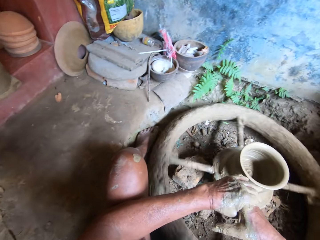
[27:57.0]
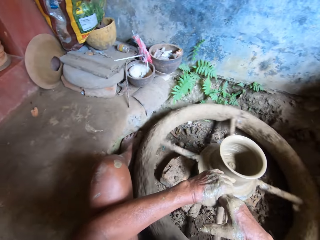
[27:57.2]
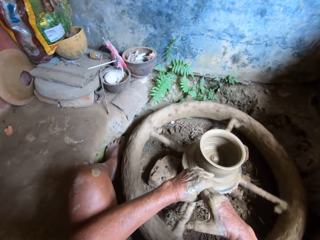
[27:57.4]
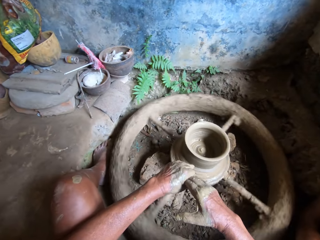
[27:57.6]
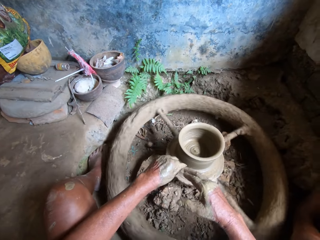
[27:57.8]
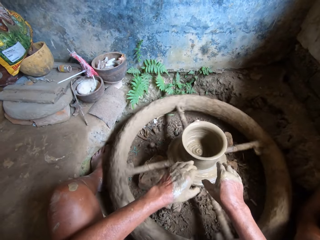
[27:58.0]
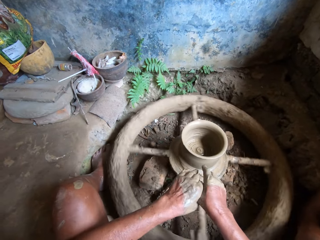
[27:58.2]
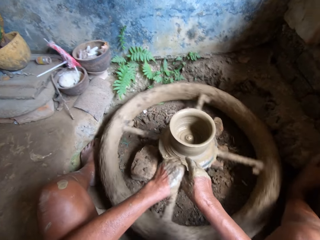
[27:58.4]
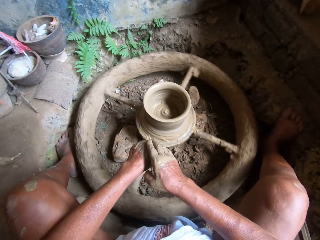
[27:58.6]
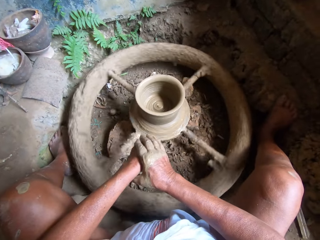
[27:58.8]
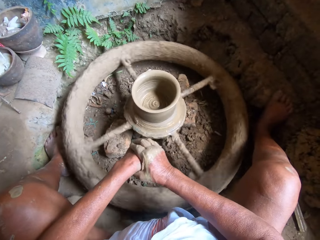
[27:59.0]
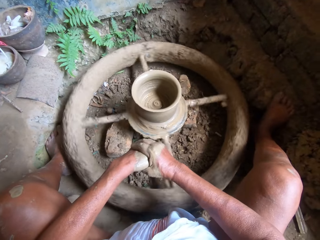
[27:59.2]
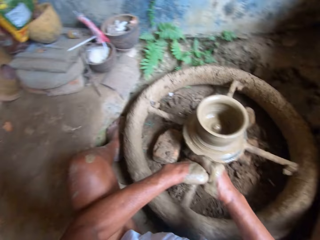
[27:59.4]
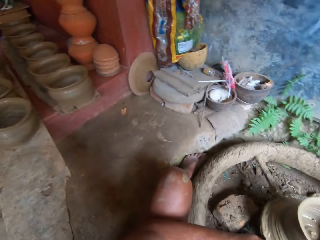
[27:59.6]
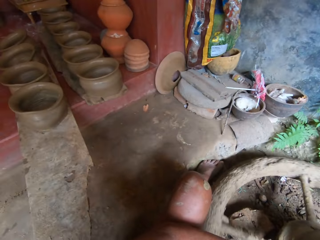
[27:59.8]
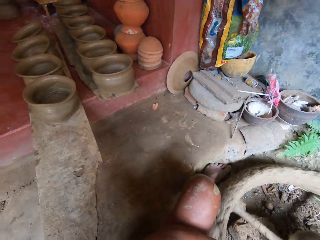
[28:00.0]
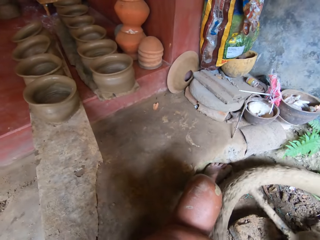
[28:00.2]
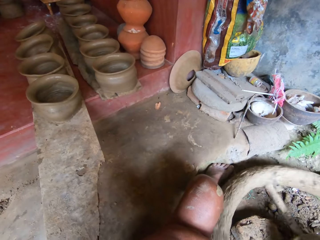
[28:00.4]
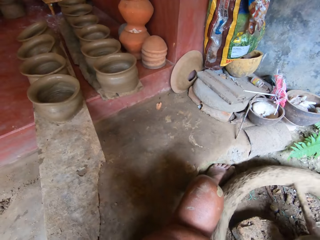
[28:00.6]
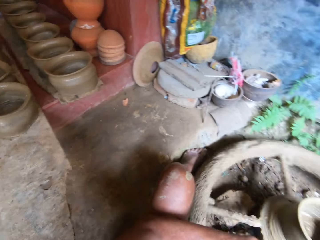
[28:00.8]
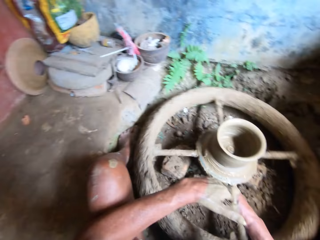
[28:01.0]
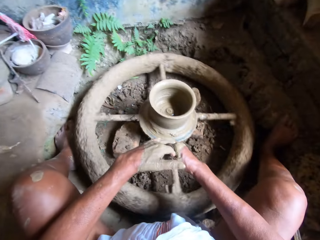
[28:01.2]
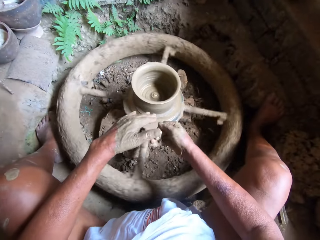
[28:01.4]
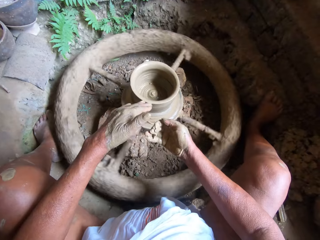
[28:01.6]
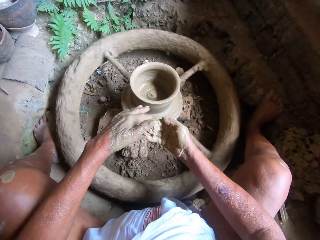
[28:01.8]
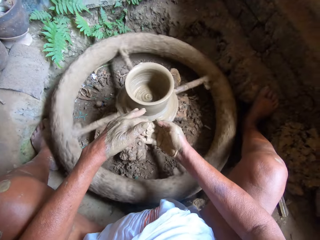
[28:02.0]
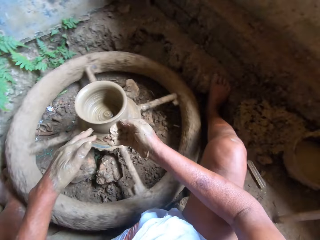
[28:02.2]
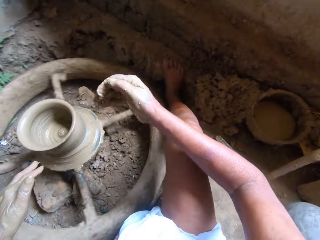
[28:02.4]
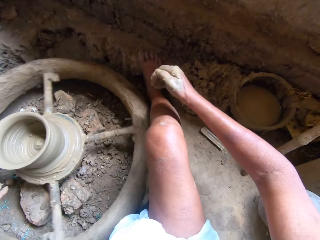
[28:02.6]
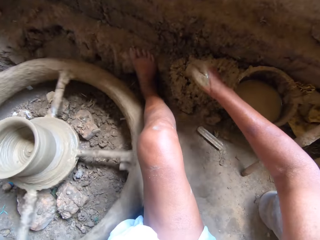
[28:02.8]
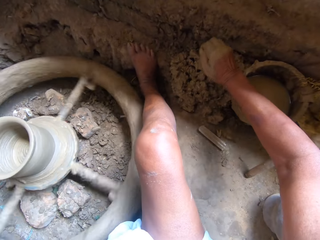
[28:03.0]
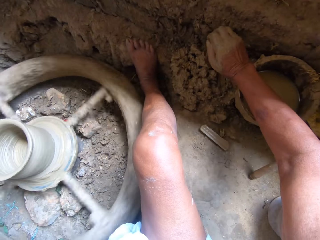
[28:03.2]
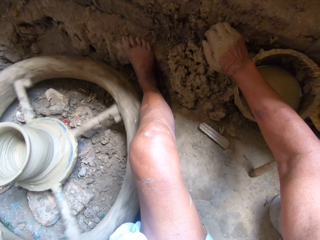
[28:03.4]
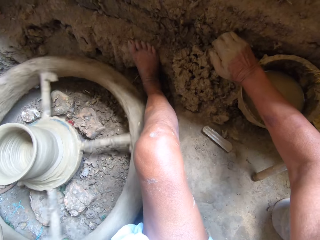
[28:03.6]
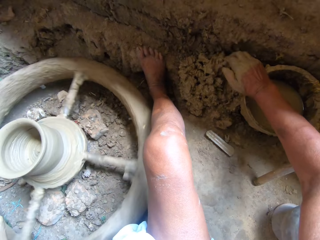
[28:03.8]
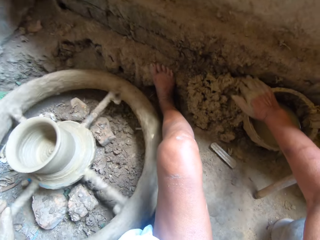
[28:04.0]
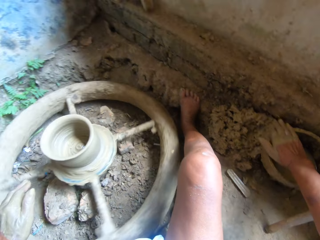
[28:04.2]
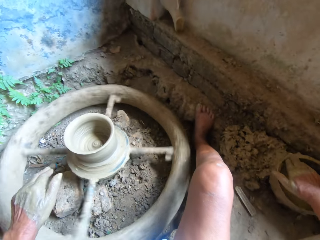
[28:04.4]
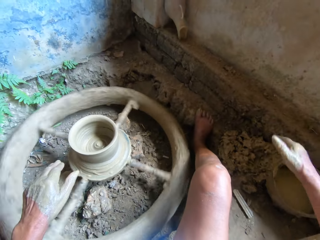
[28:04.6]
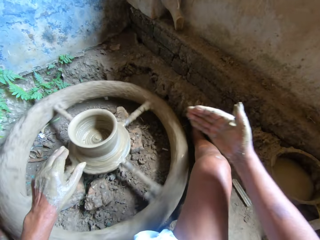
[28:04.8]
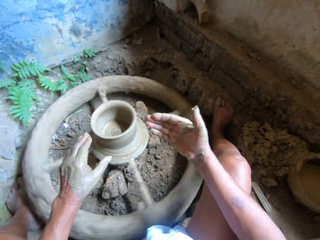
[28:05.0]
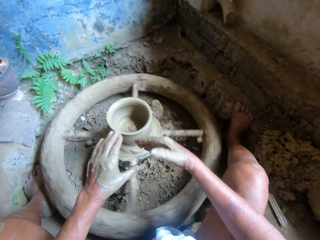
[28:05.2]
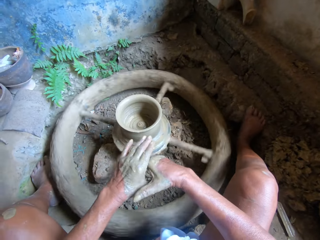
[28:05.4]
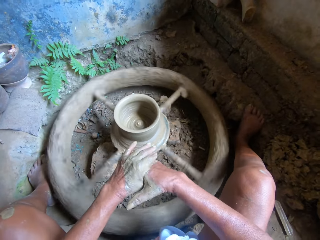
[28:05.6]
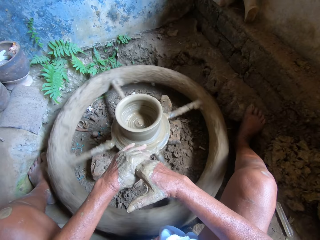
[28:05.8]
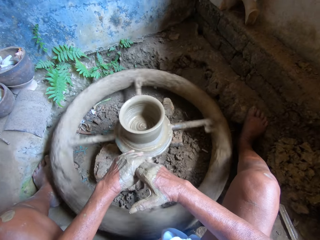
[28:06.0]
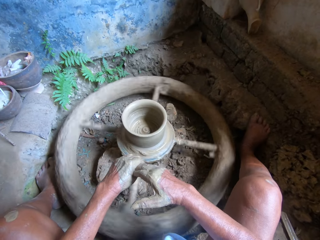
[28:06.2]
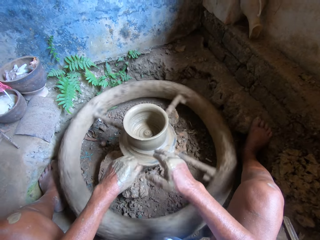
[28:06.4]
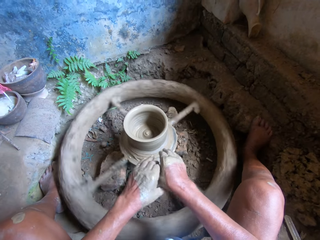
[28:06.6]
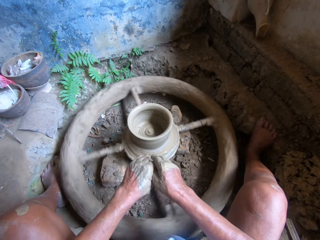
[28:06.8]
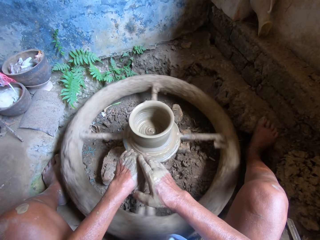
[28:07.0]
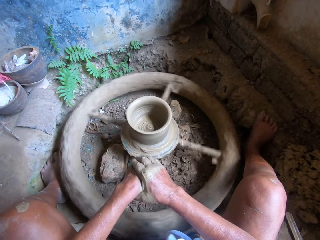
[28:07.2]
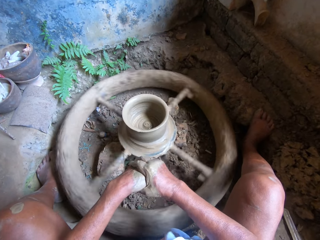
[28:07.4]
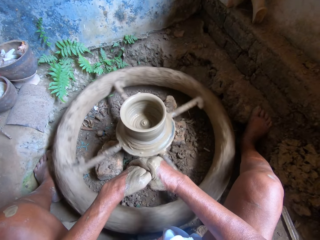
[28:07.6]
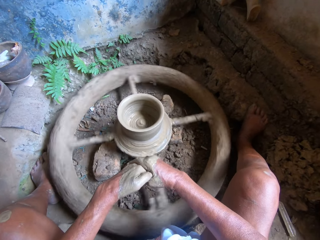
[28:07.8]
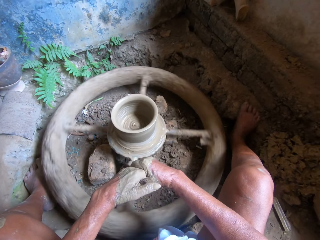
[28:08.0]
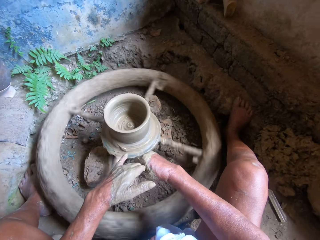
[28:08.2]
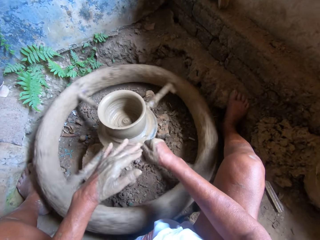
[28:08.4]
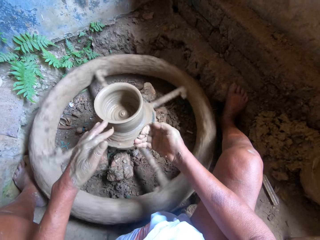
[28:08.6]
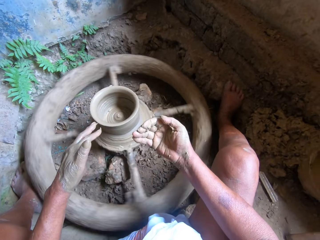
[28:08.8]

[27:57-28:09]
The camera wearer wipes her right hand with her left hand. She removes clay from the hands. She wipes her left hand with her right hand. She scoops out the excess clay. She rubs the clay in her right hand on the bowl on the ground. She wipes her right hand with her left hand. She removes the excess clay with her hand. She wipes her left hand with her right hand.

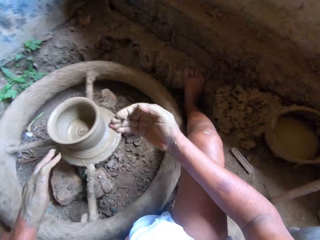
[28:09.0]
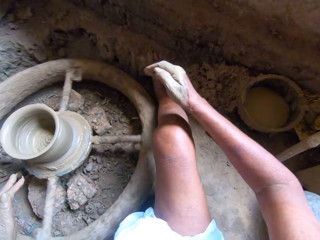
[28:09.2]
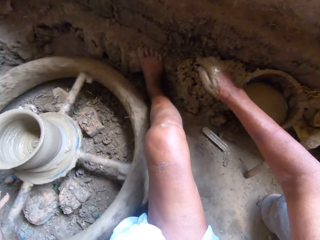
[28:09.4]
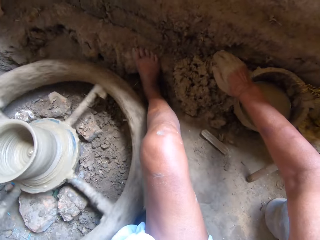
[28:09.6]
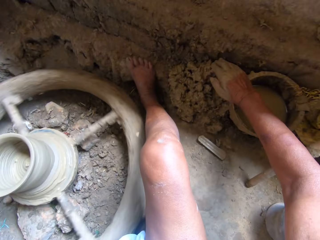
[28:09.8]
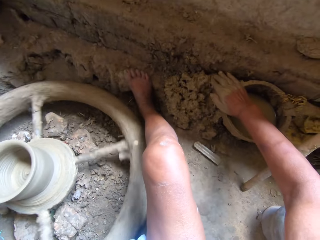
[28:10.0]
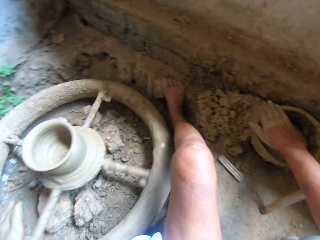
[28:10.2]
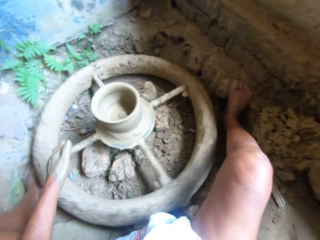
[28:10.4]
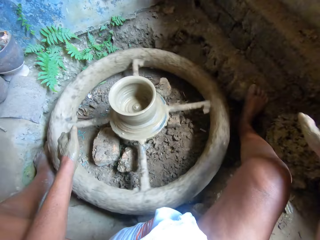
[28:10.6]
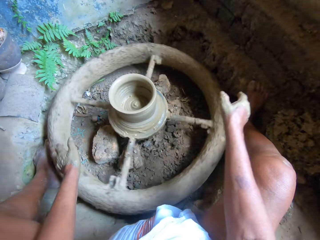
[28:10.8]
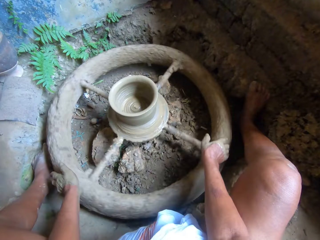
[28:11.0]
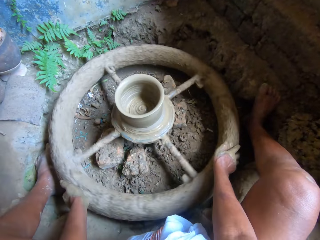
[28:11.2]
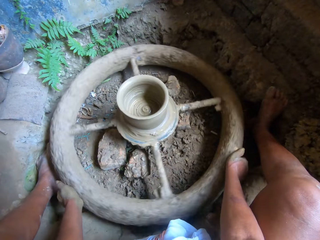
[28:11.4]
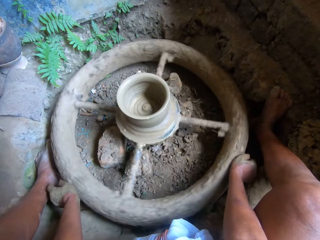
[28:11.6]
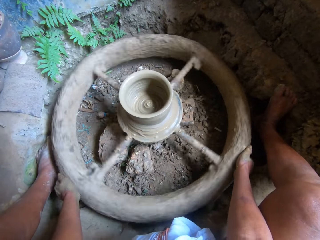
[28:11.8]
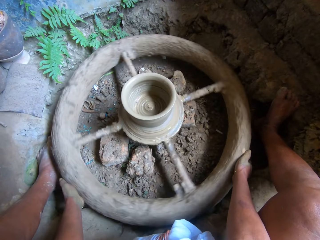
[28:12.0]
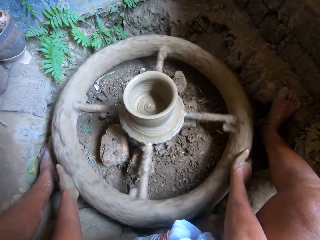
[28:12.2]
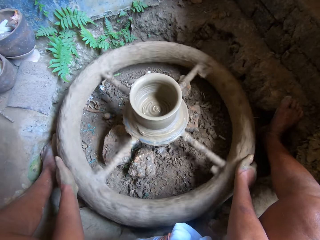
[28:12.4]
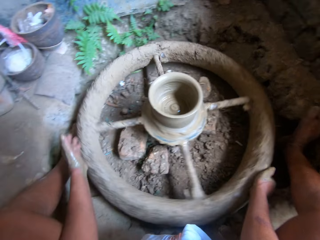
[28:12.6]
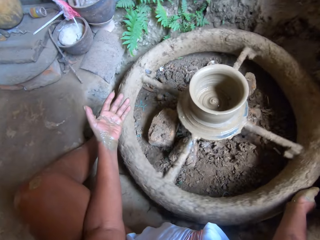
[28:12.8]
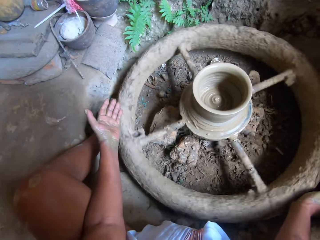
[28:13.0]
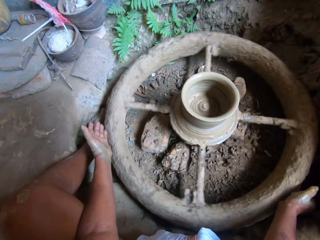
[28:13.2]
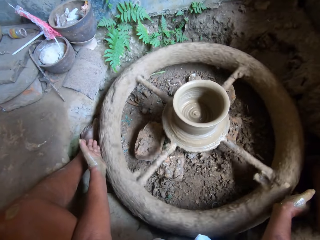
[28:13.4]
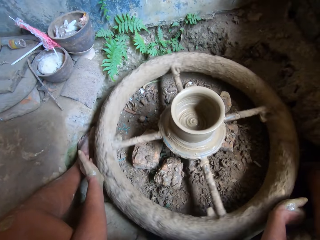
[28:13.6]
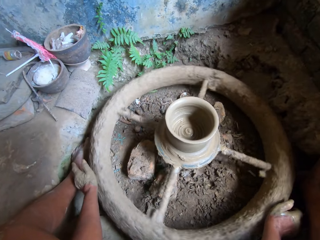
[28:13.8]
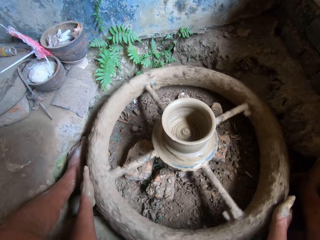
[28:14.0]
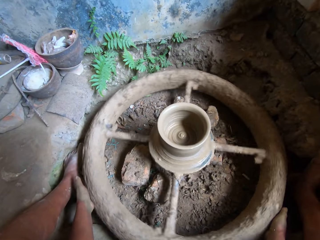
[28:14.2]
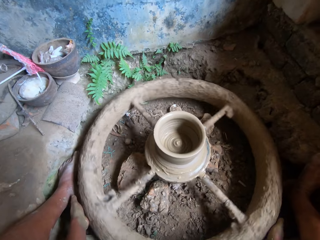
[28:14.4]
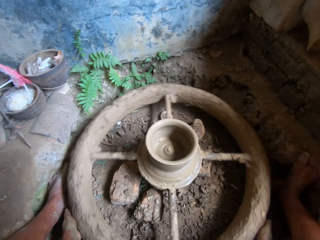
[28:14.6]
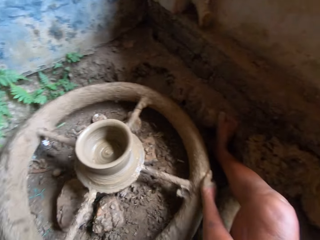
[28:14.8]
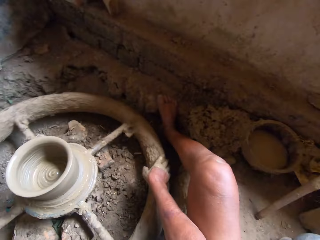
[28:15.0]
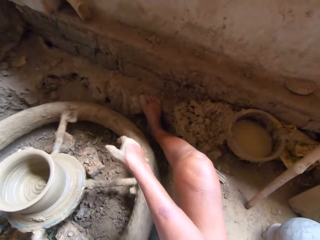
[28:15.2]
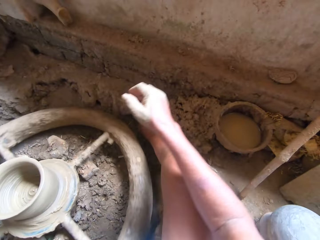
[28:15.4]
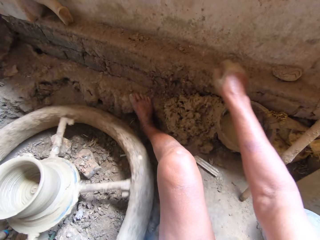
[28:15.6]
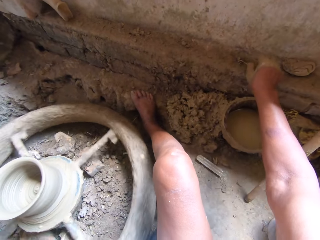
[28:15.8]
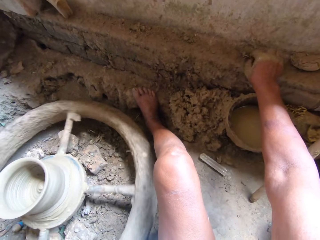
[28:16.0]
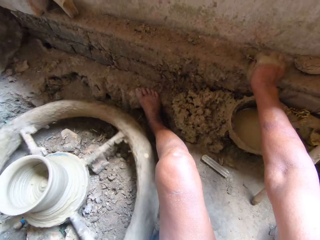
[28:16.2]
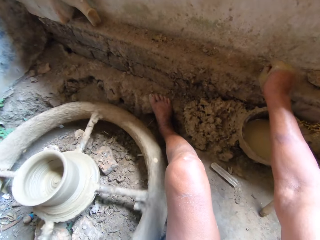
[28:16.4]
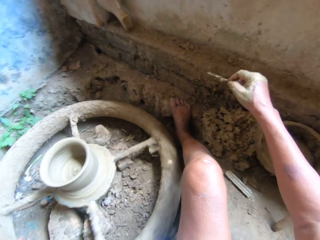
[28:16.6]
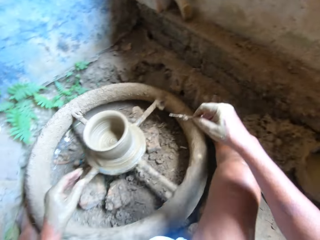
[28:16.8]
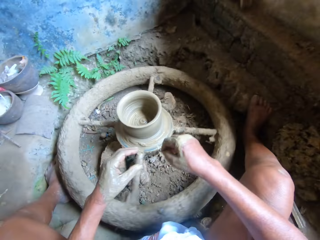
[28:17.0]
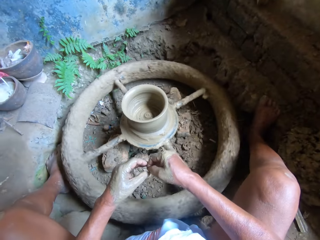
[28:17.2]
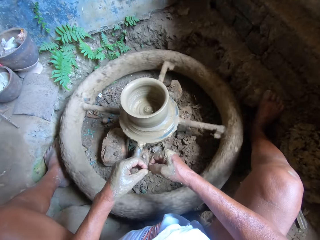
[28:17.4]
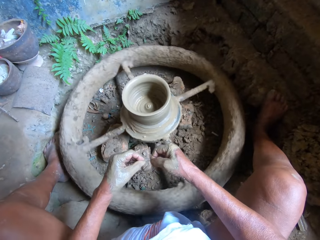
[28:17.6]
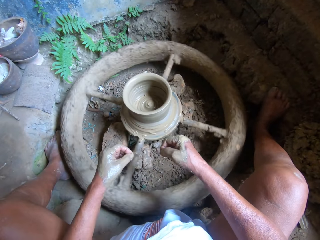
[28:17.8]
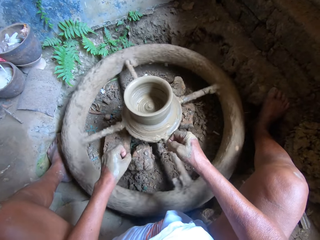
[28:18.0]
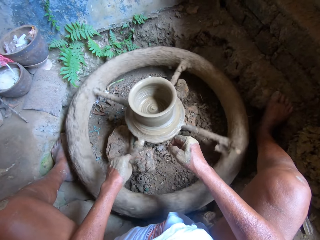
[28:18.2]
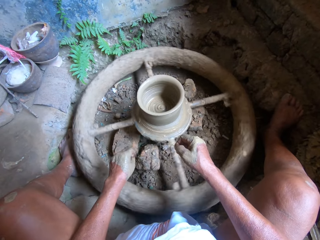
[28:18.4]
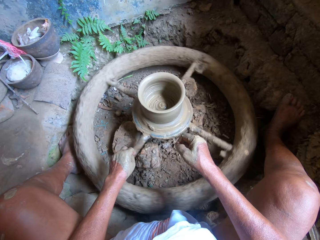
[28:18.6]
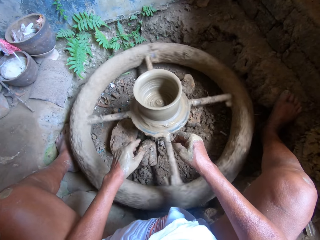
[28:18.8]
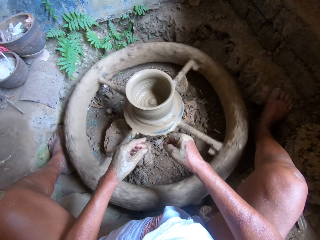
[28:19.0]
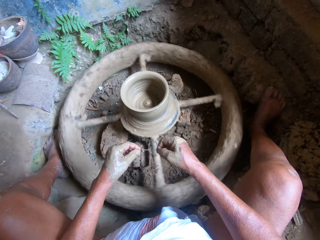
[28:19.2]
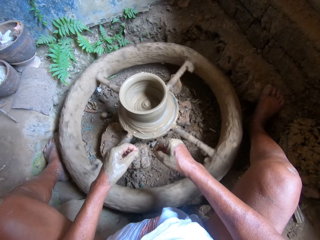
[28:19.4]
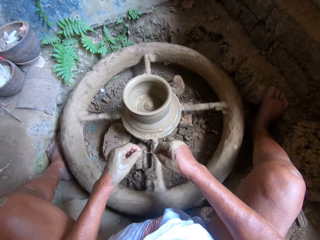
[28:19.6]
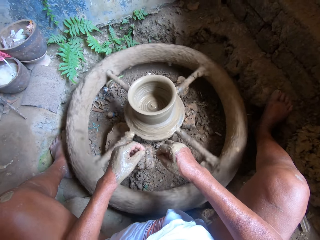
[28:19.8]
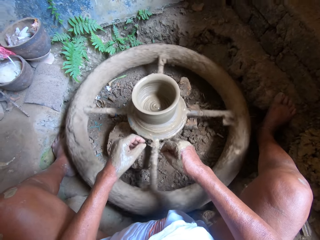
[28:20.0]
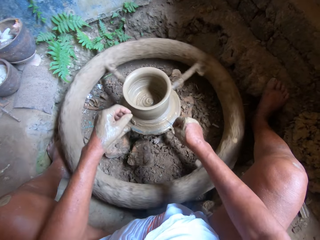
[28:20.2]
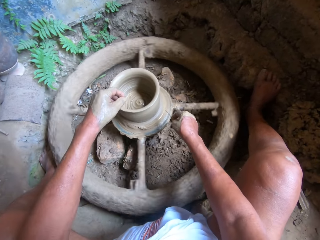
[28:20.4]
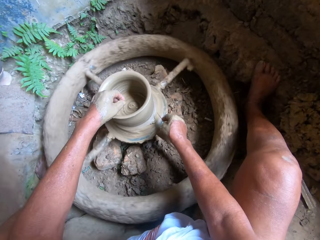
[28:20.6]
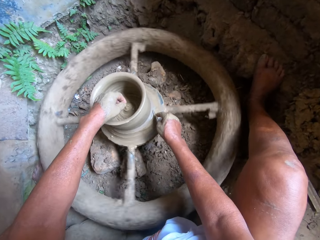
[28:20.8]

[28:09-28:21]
The camera wearer scoops out the clay from the tin. She rubs the clay in her right hand on the bowl on the ground. She spins the throwing wheel on the ground with both hands and holds the wheel with both hands. She picks up a pin or stick from a pavement with her right hand. She wipes the pin in her right hand with her left hand.
